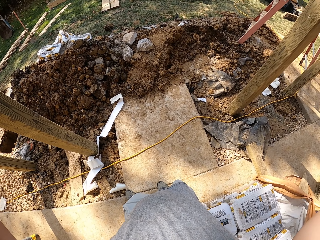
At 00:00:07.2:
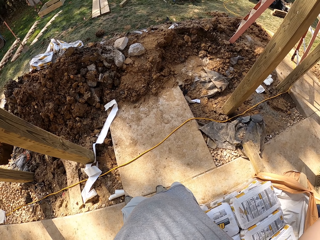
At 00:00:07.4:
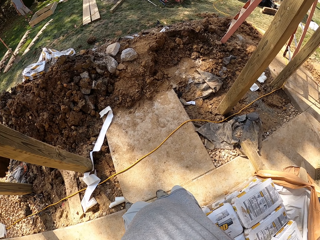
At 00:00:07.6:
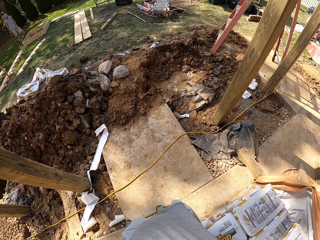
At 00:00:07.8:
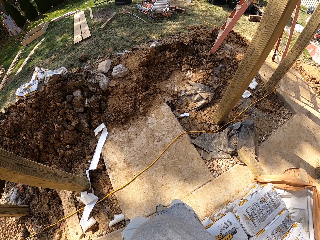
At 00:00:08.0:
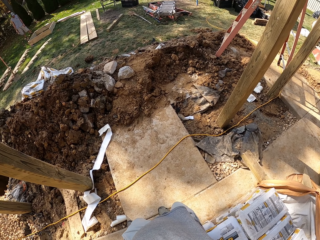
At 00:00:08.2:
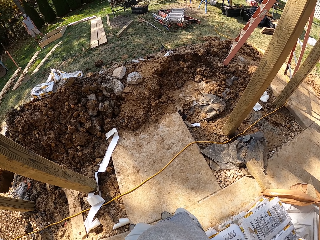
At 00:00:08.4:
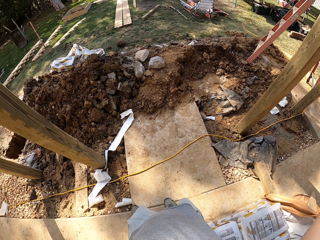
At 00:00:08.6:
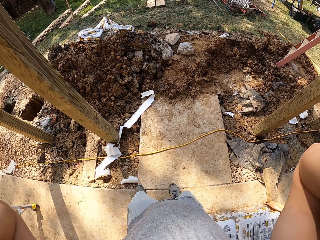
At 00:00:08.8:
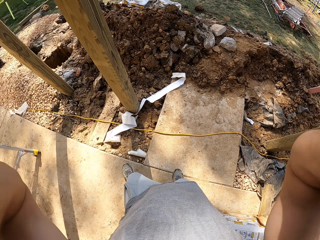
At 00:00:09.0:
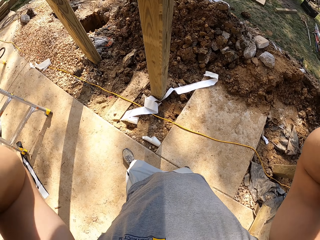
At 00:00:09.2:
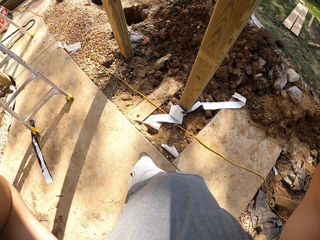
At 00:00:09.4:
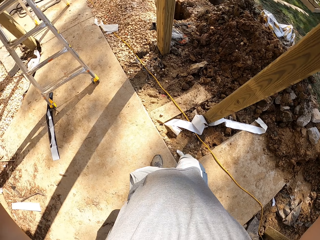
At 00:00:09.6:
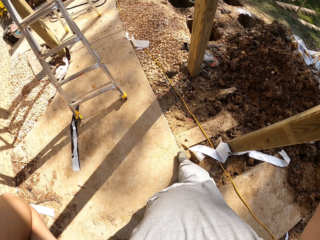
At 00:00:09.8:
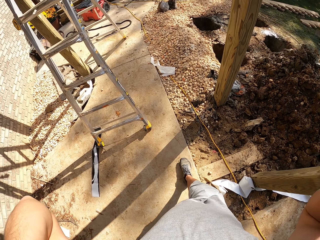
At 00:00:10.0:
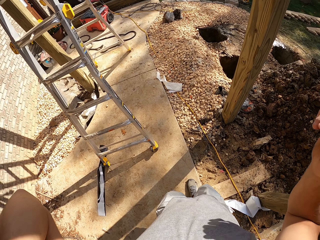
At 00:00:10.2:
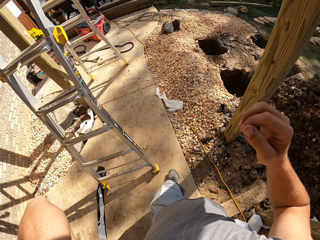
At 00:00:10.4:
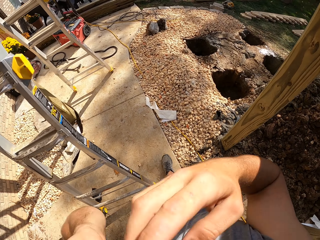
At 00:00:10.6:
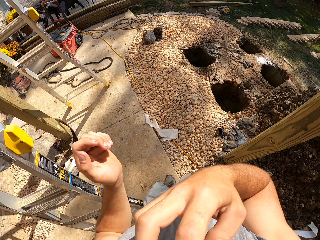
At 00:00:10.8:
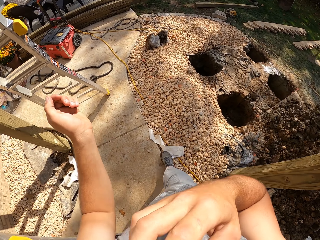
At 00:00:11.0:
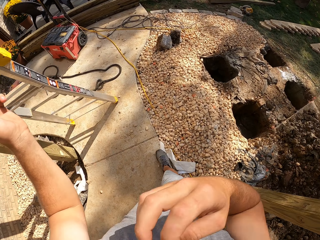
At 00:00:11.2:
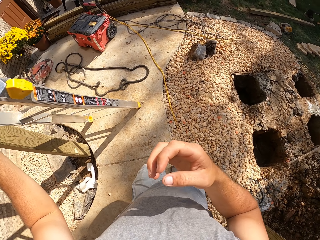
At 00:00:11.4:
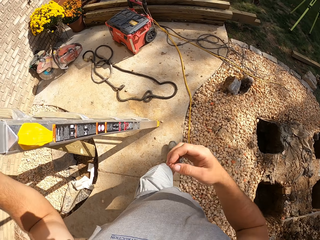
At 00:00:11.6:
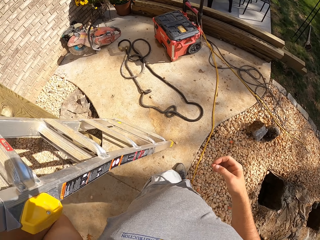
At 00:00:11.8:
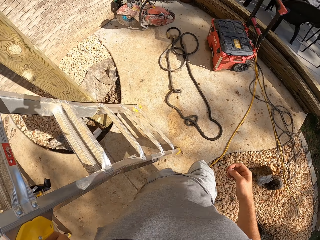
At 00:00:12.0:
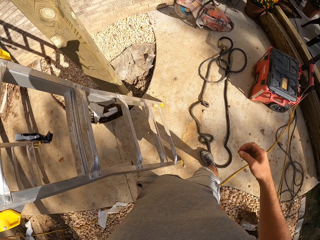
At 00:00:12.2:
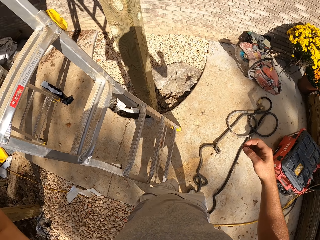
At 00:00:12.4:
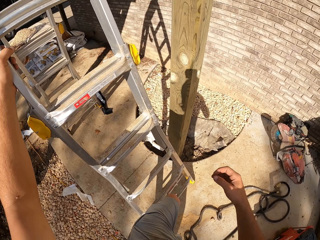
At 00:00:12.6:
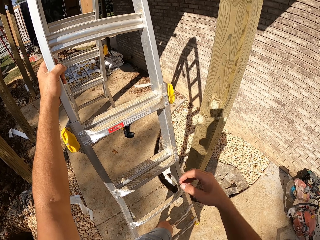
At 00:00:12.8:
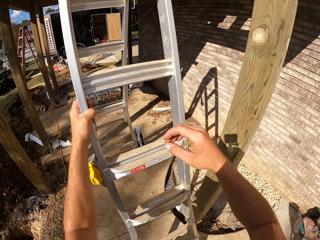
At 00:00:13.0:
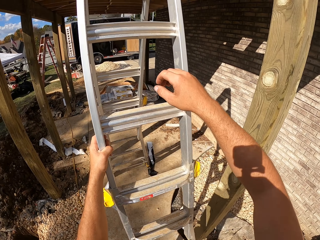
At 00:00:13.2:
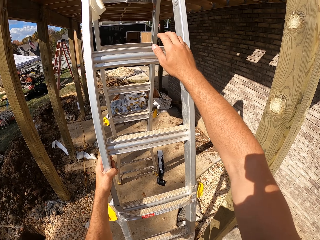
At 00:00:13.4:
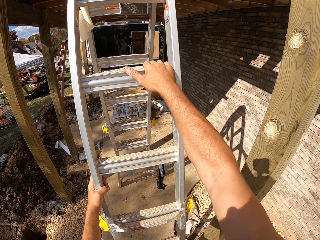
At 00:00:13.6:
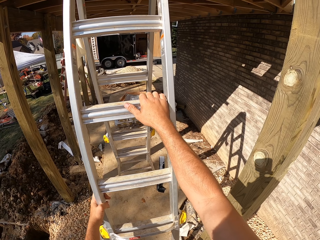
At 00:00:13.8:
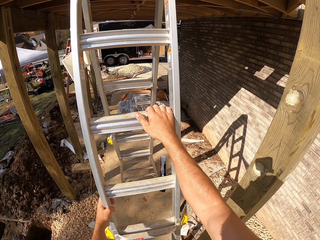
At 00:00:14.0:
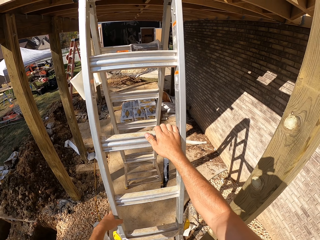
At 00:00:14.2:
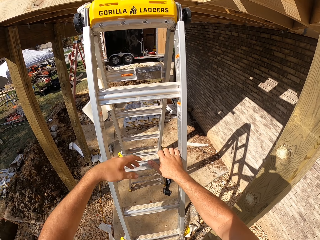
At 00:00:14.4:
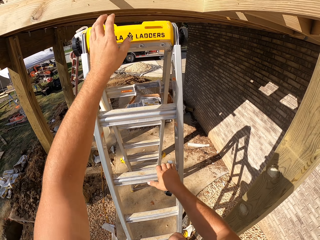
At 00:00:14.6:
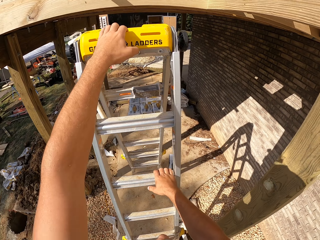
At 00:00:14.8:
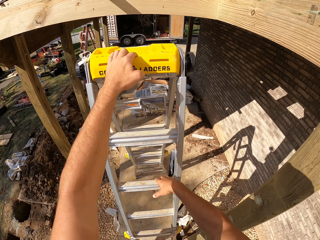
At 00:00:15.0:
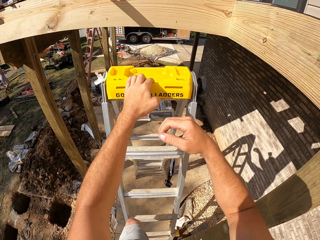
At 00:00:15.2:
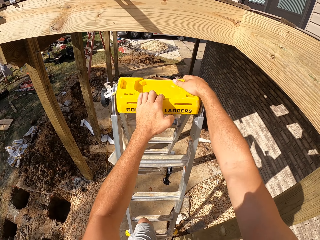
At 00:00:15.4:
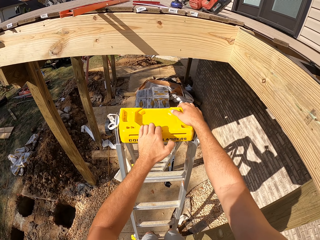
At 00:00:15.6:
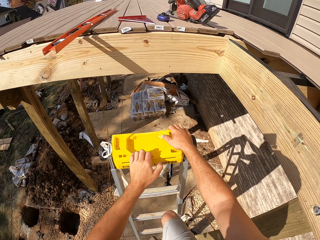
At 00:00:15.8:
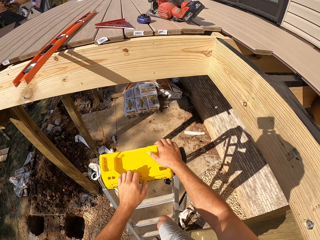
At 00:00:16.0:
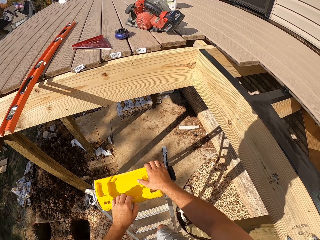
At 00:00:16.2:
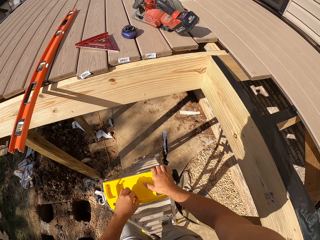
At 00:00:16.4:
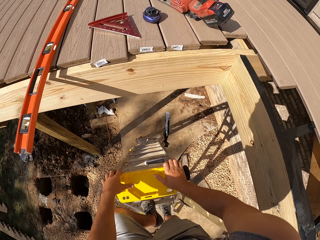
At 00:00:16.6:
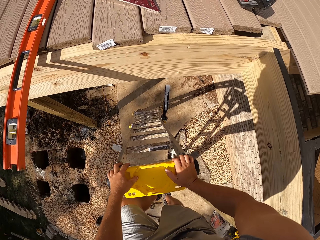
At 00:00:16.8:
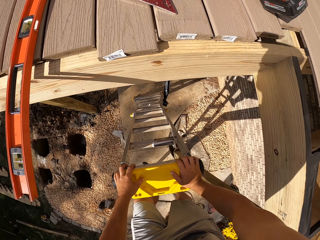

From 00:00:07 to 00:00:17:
The camera wearer looks at the mud. They turn to the other side. They walk in the pavement. They climb the ladder and hold the ladder.

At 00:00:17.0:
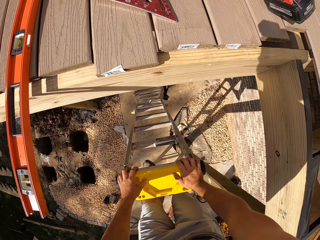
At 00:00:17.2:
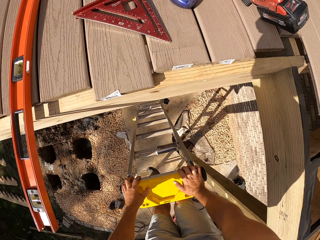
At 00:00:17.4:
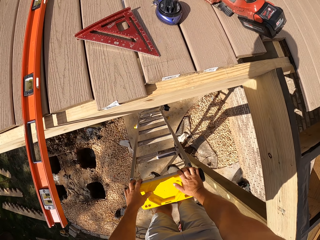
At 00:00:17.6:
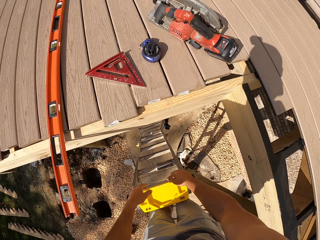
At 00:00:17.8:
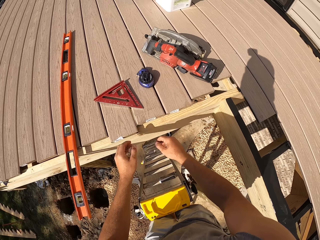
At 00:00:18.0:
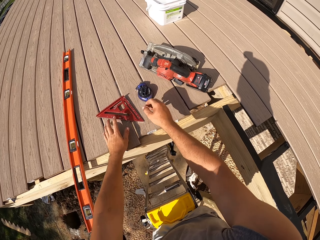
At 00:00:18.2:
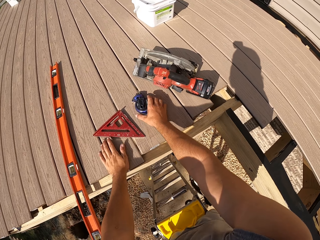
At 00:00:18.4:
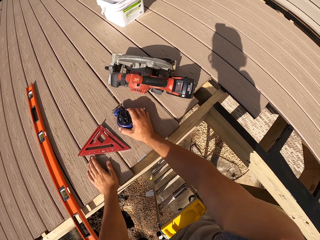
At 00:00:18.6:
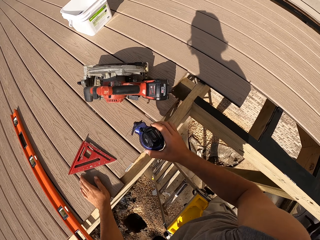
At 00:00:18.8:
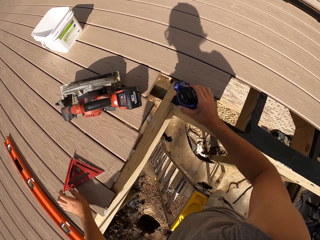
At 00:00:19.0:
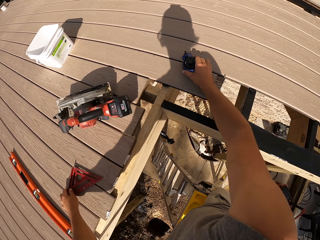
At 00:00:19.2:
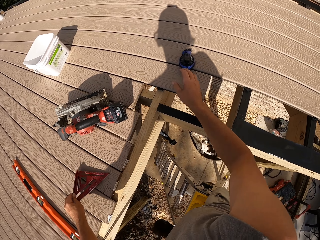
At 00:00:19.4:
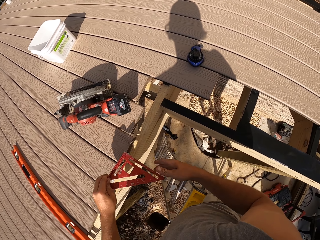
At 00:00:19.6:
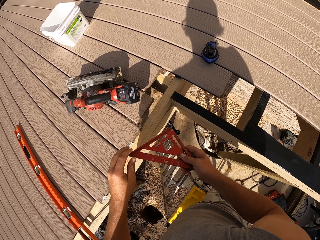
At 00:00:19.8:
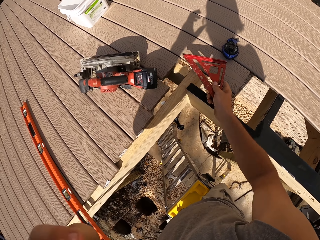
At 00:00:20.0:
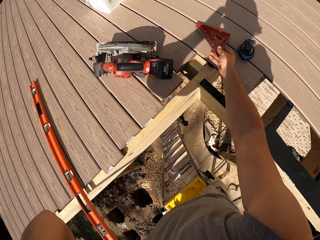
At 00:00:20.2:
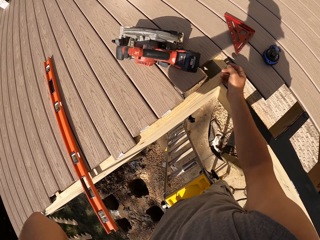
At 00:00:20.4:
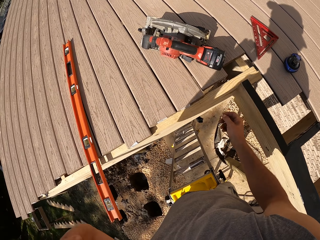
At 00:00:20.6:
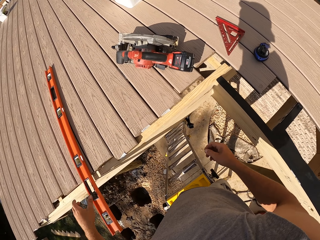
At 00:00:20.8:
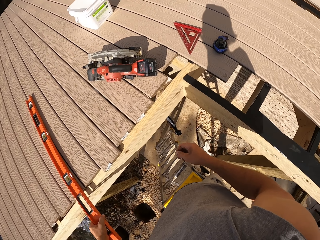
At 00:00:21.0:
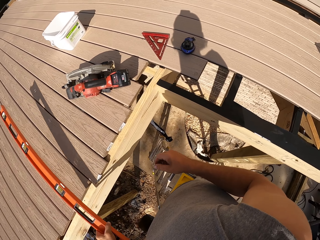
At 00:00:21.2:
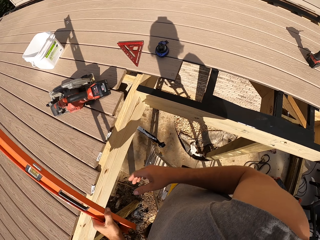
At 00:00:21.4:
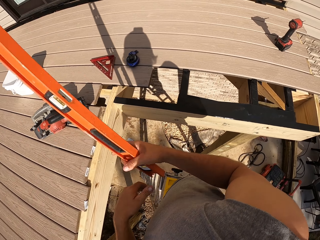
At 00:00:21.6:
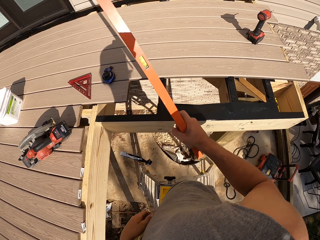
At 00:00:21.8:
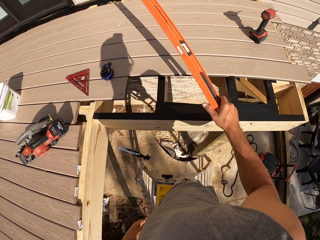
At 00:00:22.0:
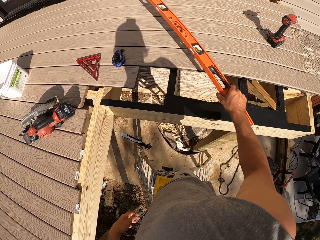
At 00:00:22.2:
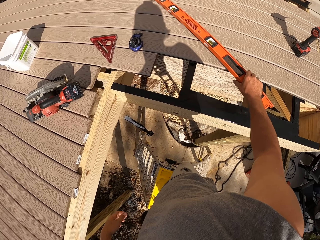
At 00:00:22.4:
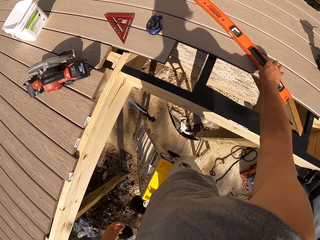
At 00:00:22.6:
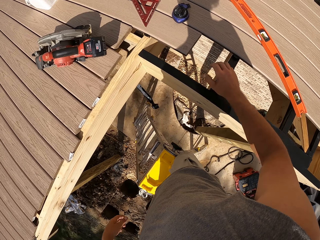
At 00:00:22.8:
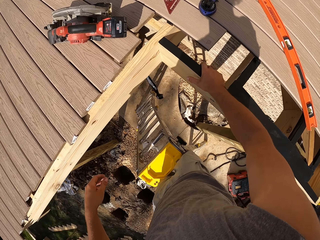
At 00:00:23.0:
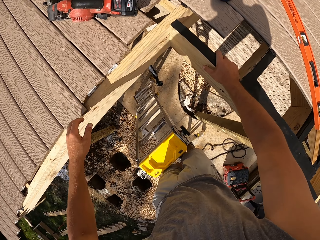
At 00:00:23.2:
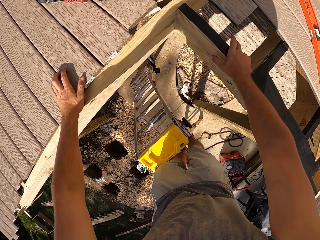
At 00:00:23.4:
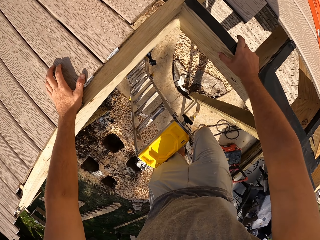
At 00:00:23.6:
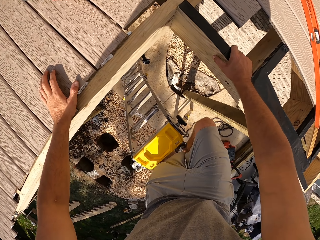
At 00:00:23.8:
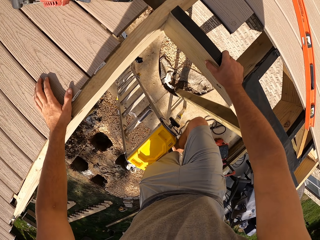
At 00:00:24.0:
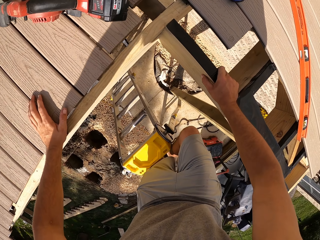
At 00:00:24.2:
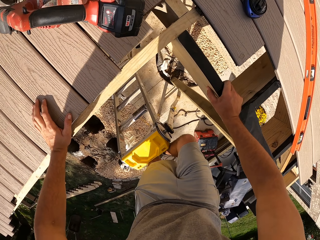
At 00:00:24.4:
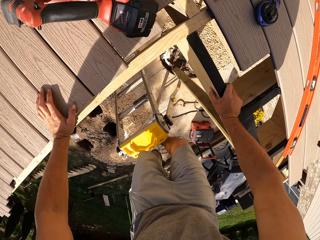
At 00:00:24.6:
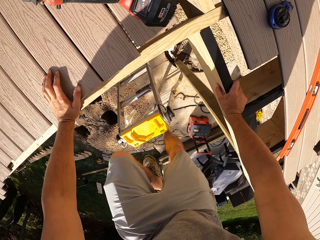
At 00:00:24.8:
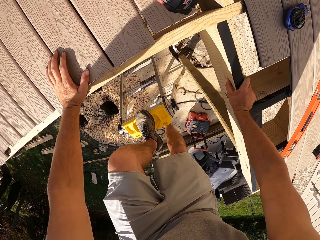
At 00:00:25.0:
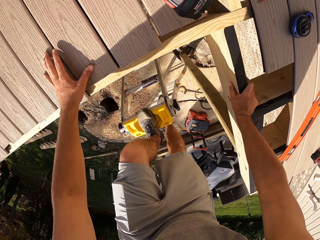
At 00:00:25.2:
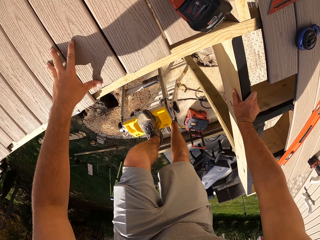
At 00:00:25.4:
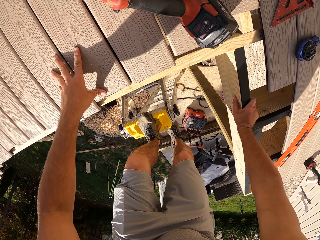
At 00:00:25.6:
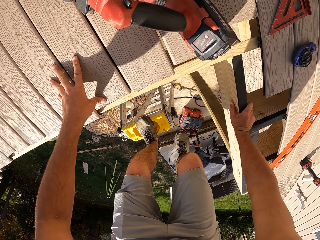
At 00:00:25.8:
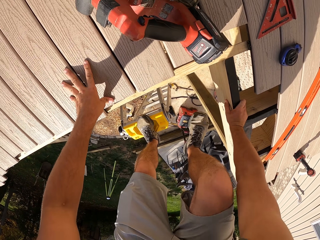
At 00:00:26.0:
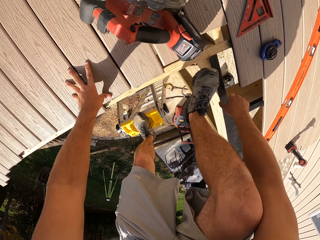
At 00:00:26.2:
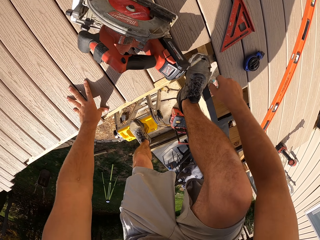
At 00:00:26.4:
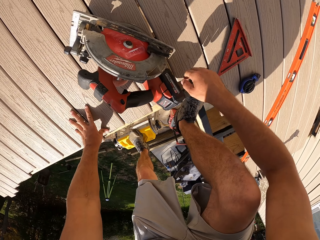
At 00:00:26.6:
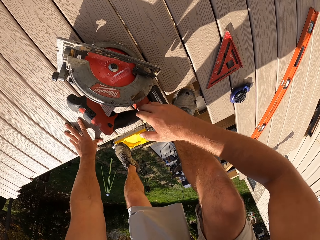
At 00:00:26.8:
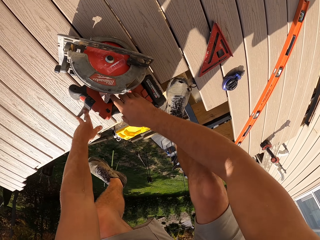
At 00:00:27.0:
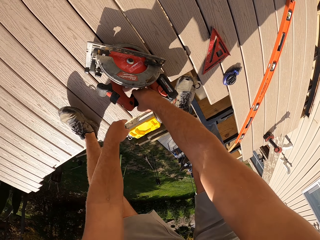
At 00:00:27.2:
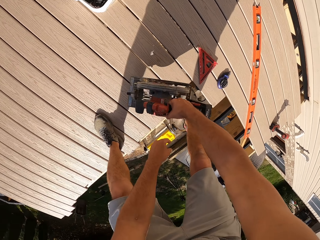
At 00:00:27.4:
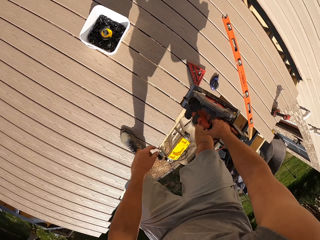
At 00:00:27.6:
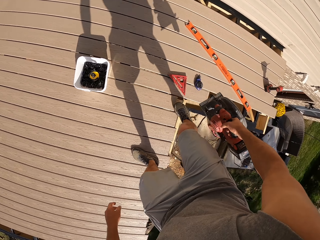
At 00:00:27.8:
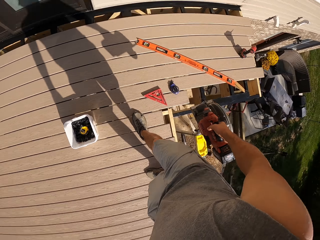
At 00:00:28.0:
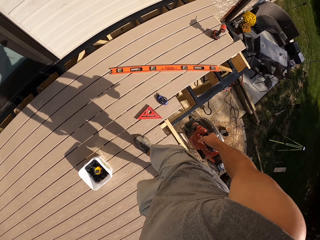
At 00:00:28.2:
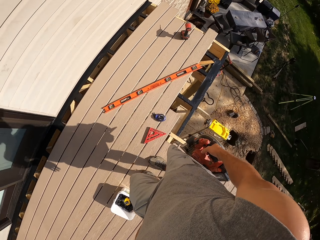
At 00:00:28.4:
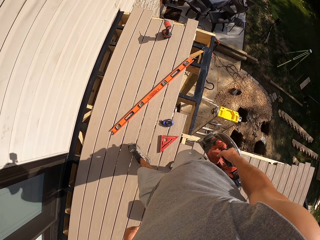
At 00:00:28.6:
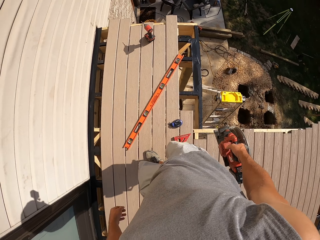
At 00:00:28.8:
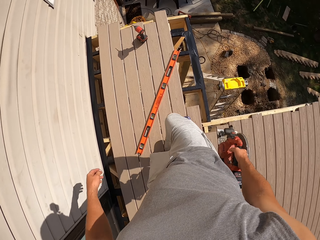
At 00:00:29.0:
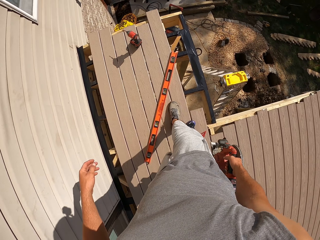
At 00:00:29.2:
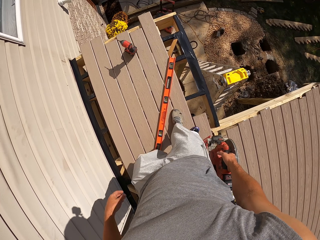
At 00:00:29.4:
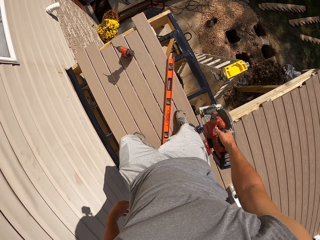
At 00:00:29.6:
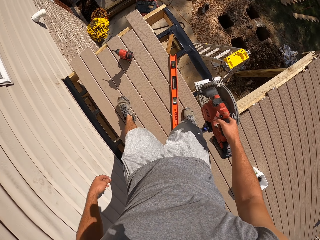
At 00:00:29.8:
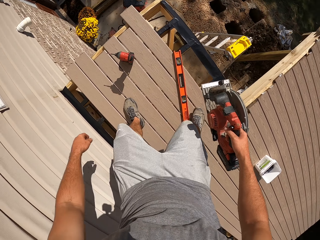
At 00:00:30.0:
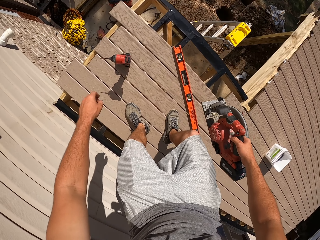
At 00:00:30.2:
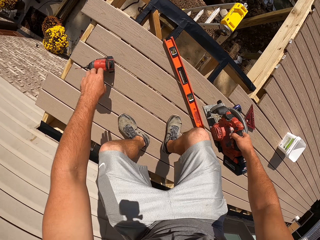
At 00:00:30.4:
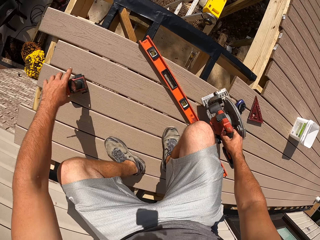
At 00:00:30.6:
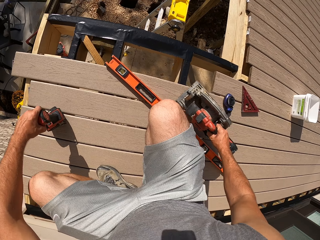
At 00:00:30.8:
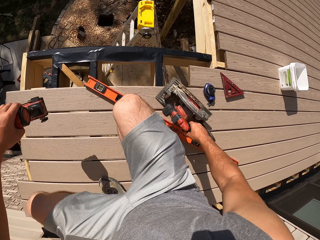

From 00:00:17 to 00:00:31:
The camera wearer picks up something. They hold a measurement tool. They put something on top of the timber. They move the measurement tool to the other side. They move the measurement ruler. They put the ruler on top of the timber. They pick up the ruler. They put the ruler on the timber. They move something. They climb on the ladder. They climb on the timber. They walk on the timber.
